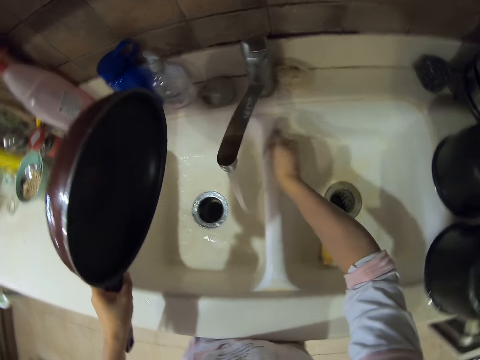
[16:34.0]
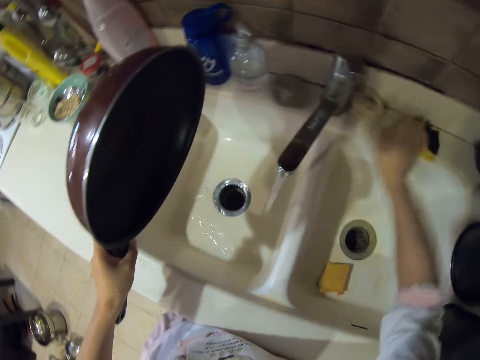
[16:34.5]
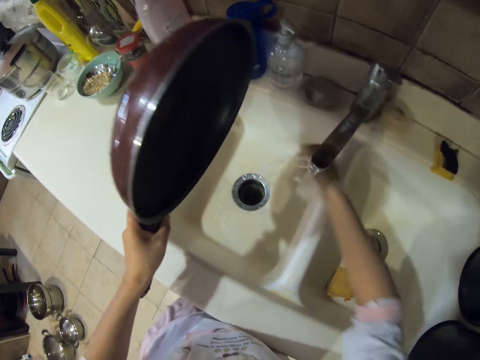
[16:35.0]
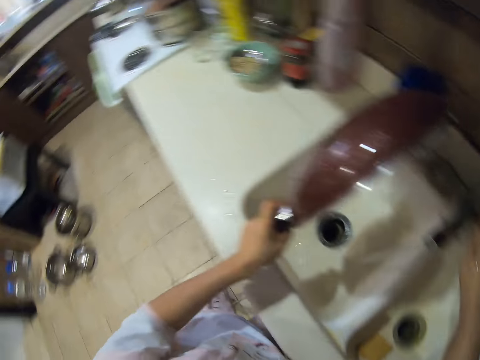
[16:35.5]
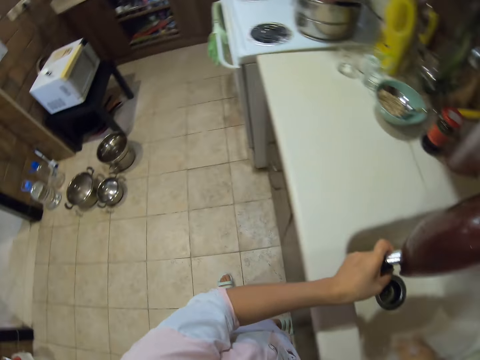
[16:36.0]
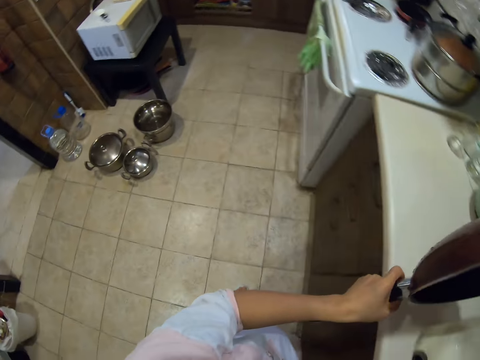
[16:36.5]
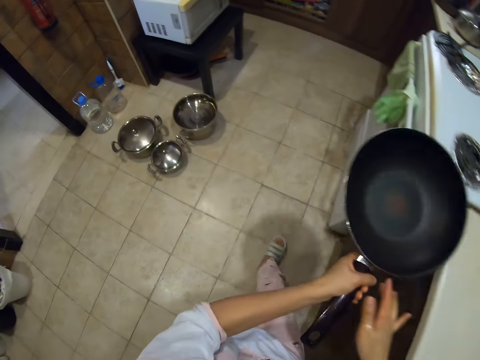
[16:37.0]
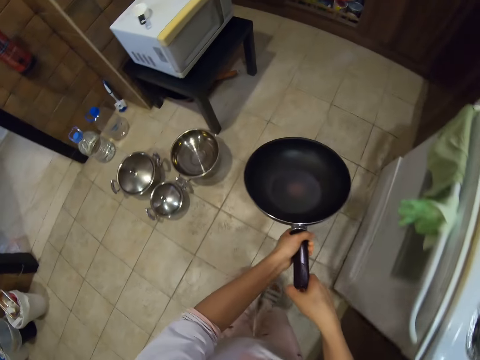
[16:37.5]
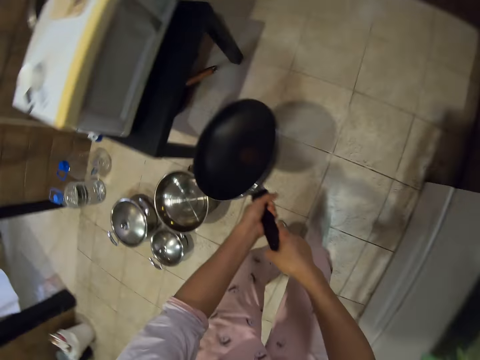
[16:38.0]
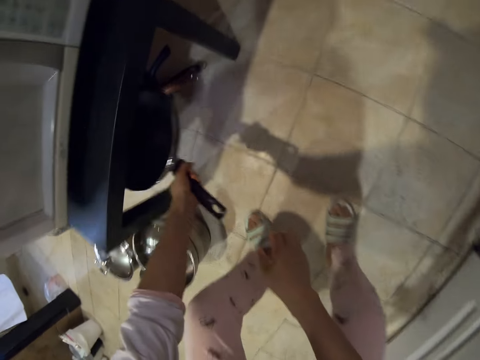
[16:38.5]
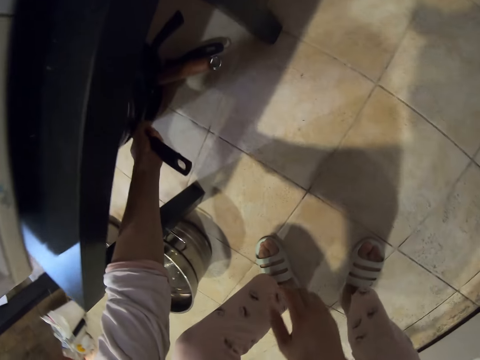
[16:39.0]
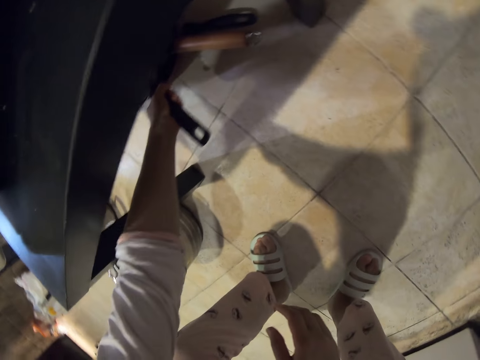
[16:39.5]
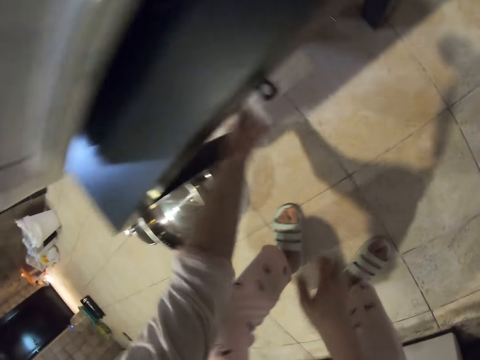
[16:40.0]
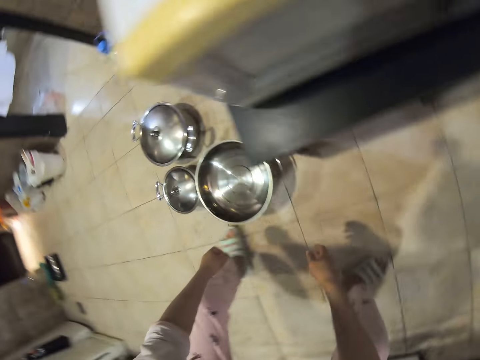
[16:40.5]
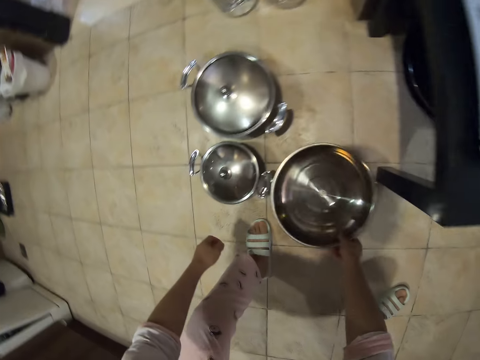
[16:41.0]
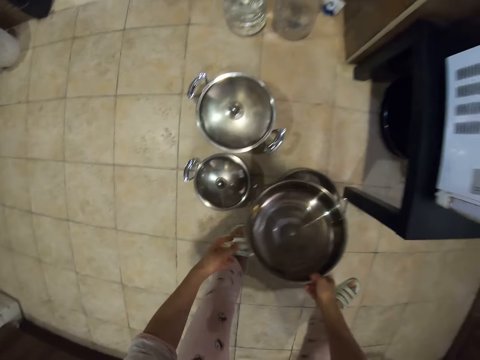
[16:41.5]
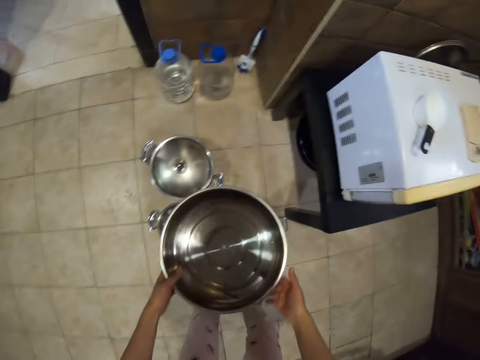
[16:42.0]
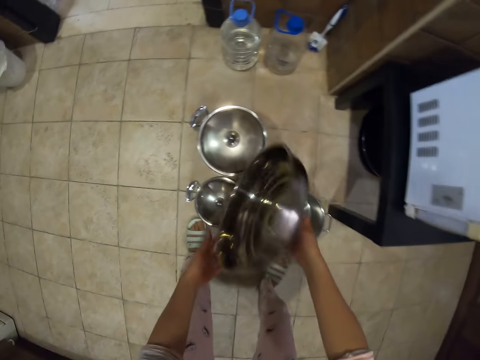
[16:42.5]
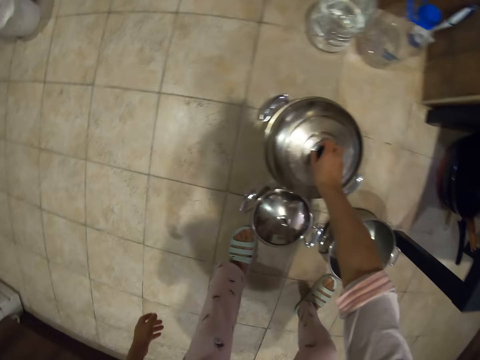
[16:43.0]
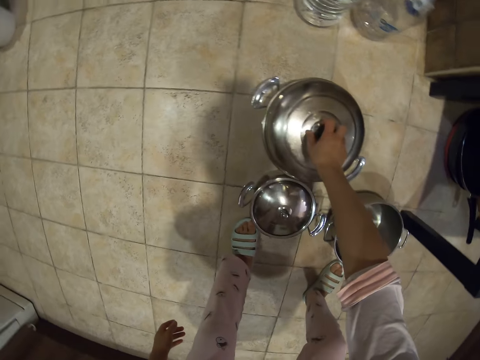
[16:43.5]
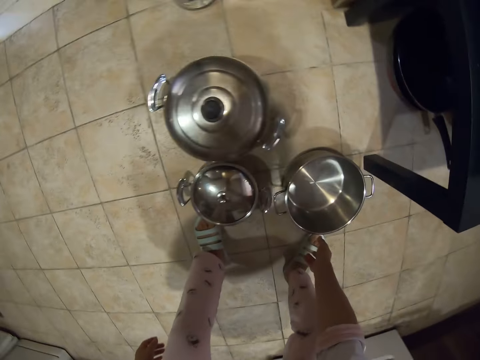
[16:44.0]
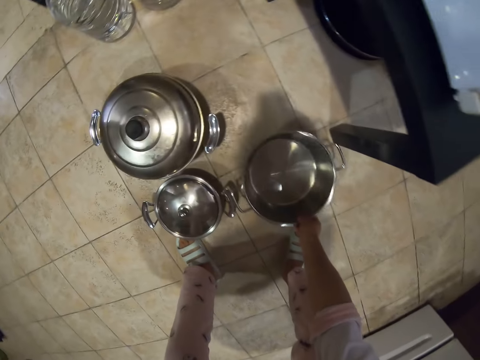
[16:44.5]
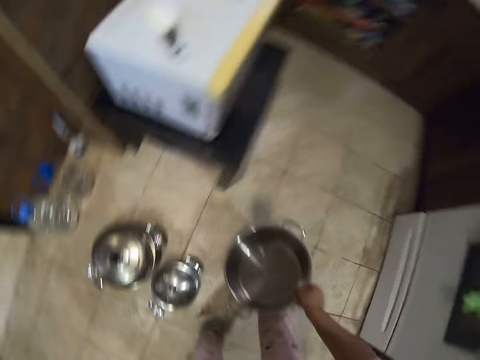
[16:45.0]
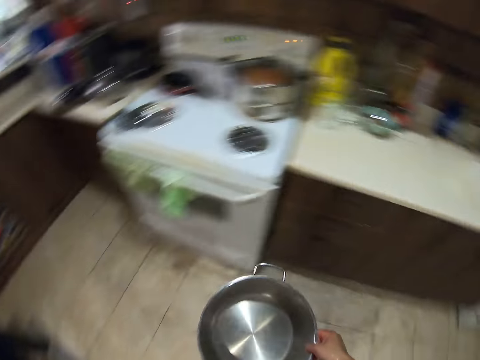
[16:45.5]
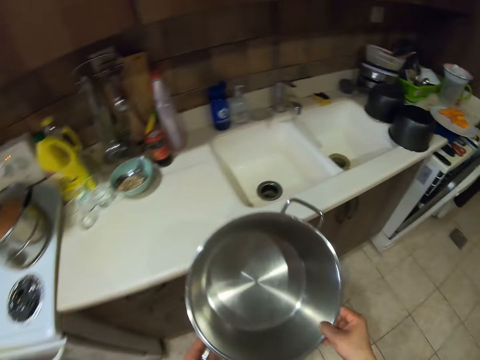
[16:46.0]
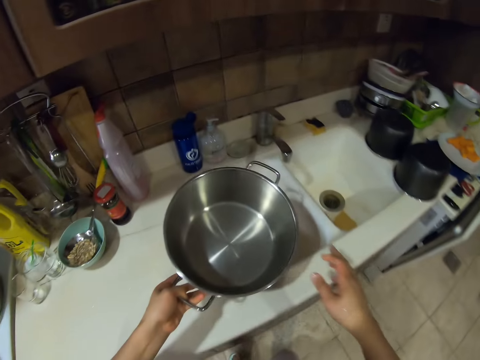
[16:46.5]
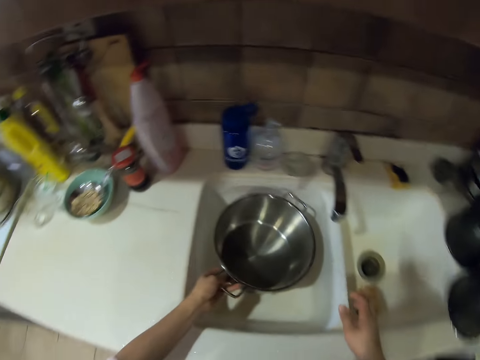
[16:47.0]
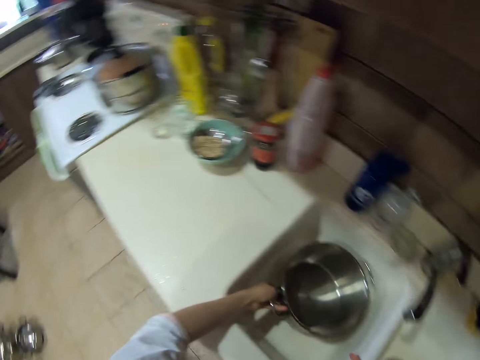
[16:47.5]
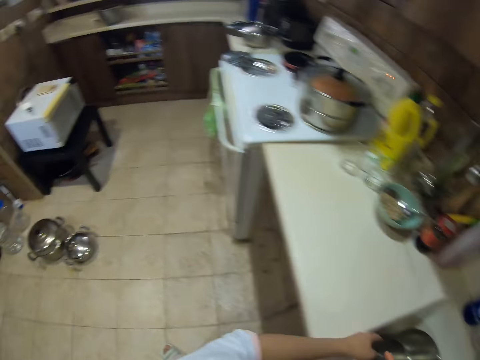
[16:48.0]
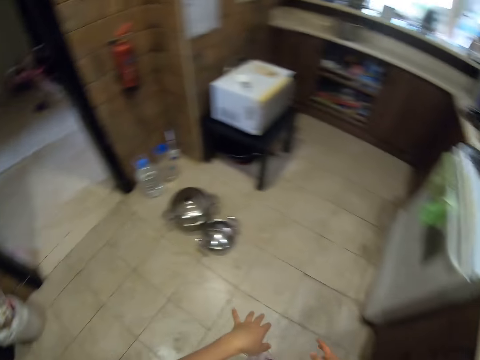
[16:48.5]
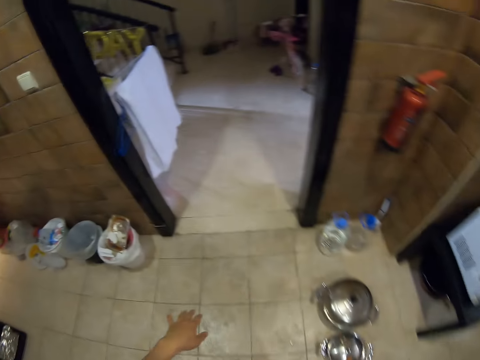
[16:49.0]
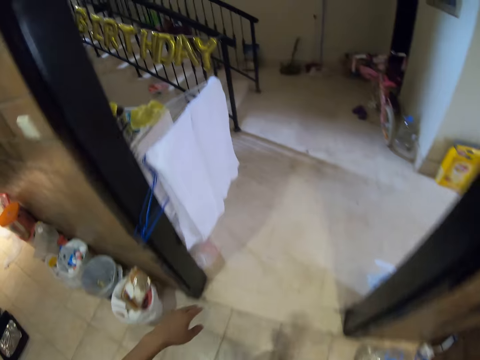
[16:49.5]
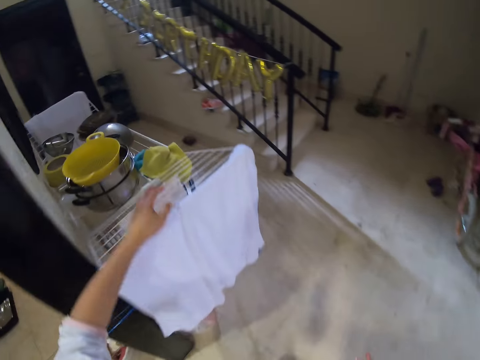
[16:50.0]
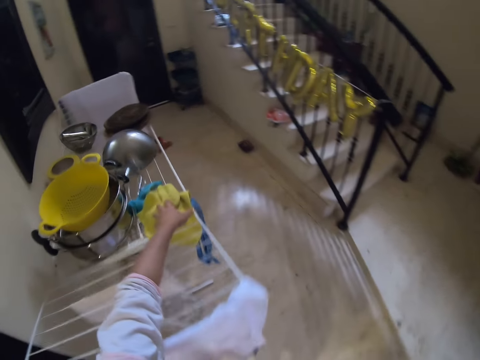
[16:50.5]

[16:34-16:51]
The camera wearer pours water in the sink. They squeeze the washing sponge. They put back the washing sponge. They rinse their hand. They close the tap. They walk around. They put the pan under a table. They pick up a lid. They close the cooking pot. They pick up the cooking pot. They walk around. They put the pot in the sink. They walk around.

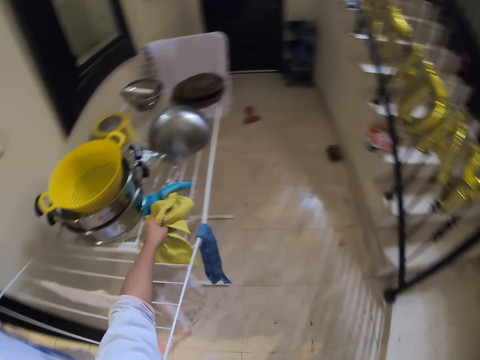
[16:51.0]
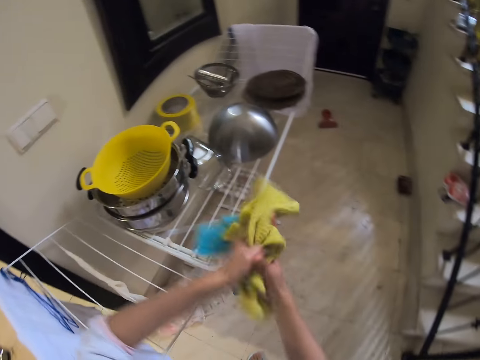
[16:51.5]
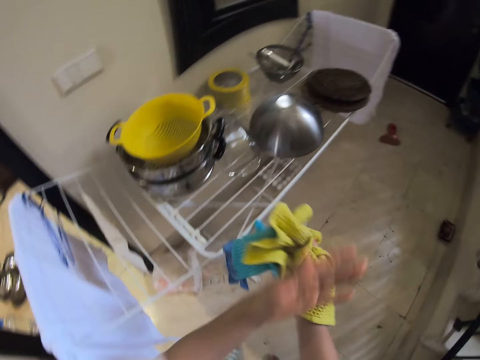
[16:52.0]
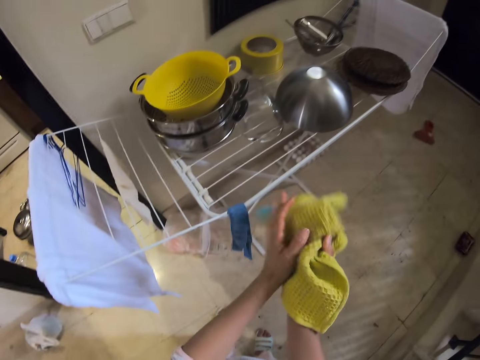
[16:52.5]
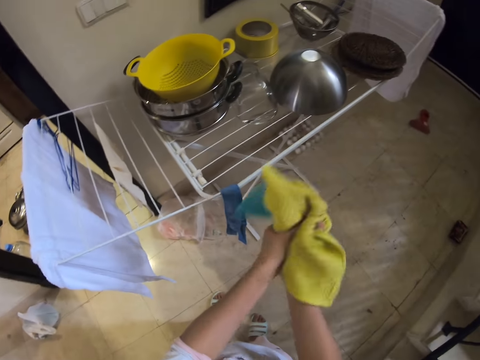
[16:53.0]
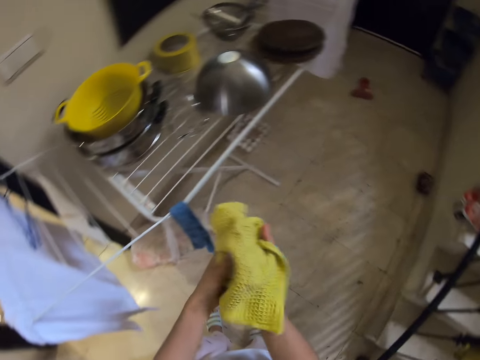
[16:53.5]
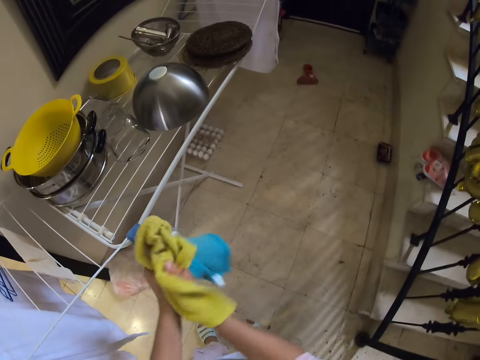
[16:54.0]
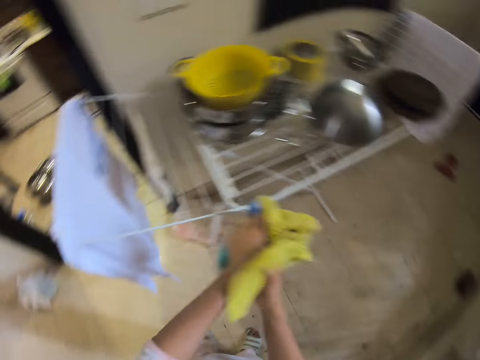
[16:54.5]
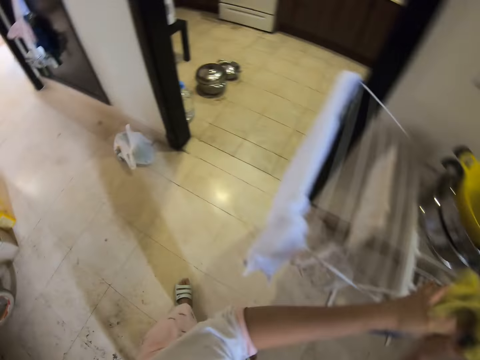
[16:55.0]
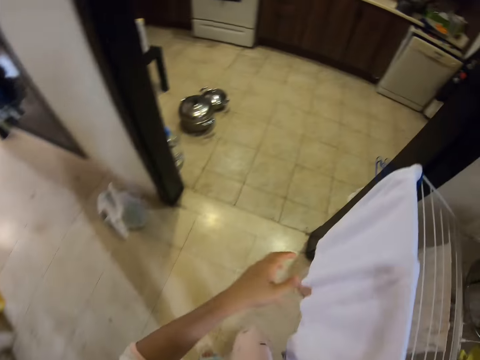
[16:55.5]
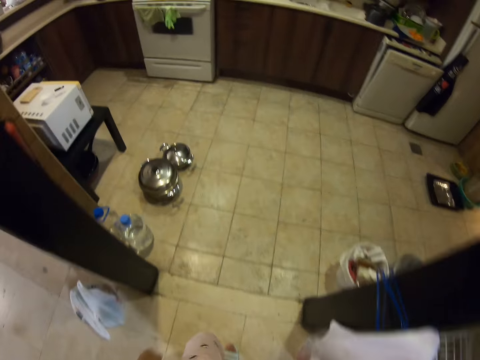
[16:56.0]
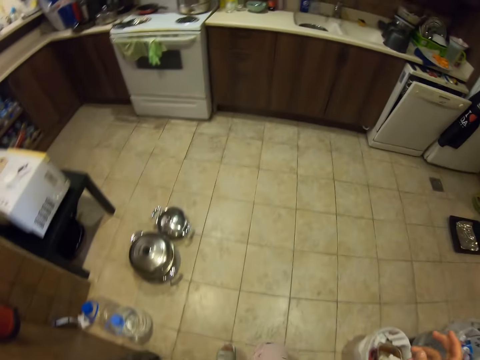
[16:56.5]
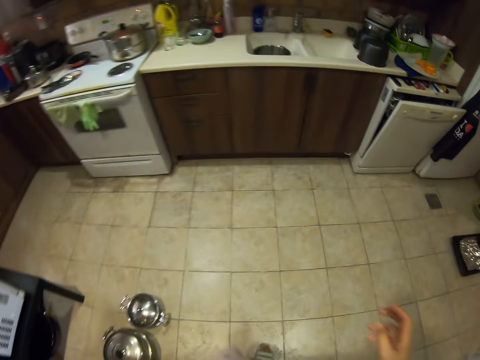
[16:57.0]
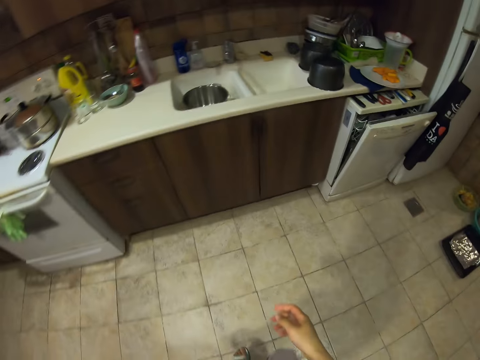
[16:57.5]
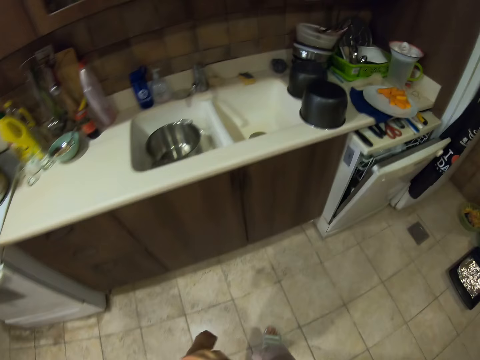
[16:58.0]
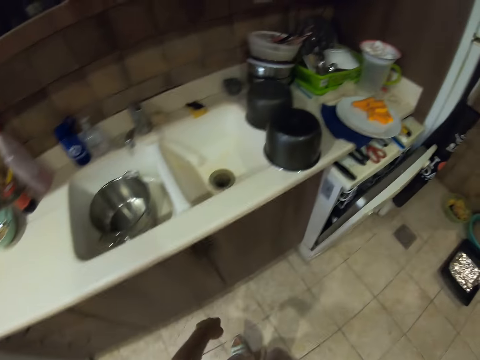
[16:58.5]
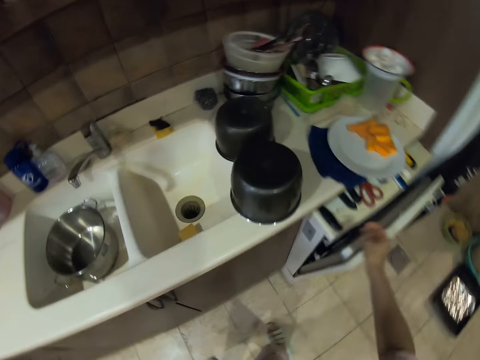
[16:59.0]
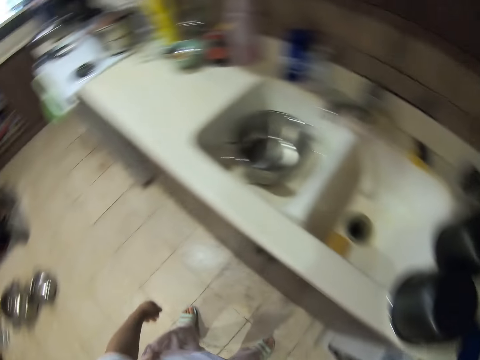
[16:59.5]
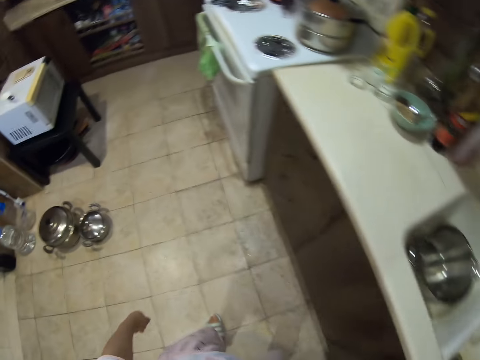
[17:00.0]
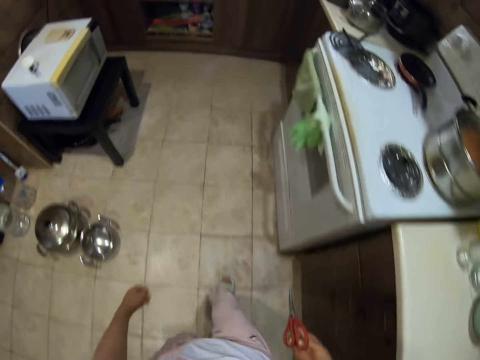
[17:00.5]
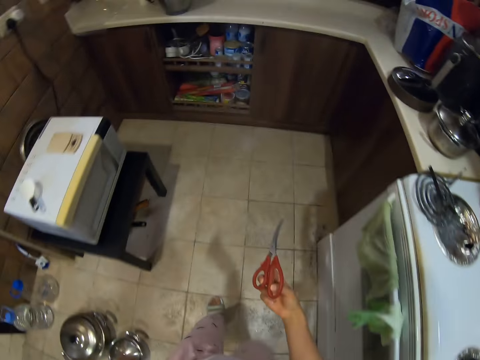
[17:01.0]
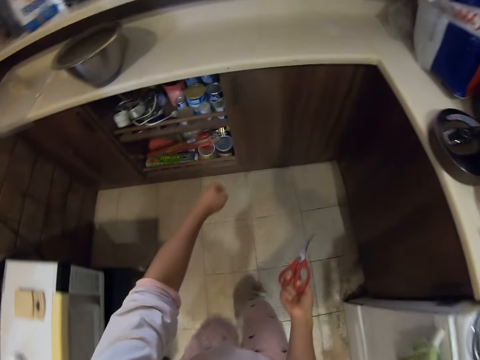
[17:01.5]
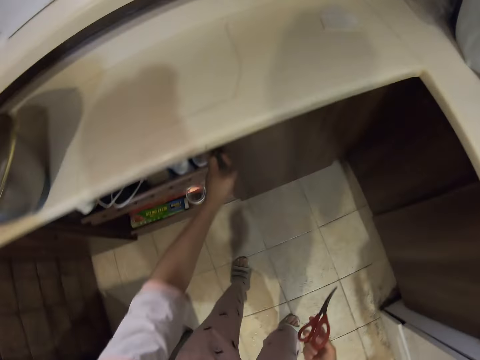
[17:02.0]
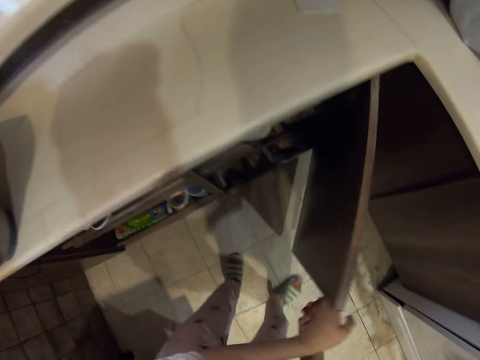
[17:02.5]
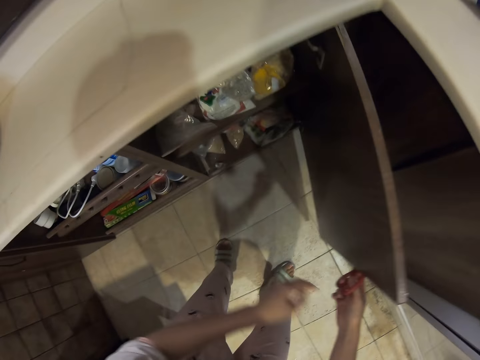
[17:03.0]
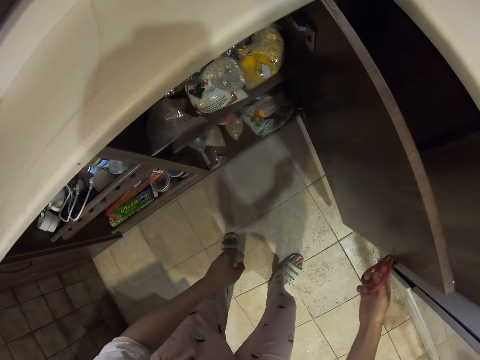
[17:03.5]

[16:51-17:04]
The camera wearer picks up a kitchen towel. They dry their hands. They put the towel down. They walk around. They pick up a pair of scissors. They walk around. They open a drawer or kitchen cabinet.
